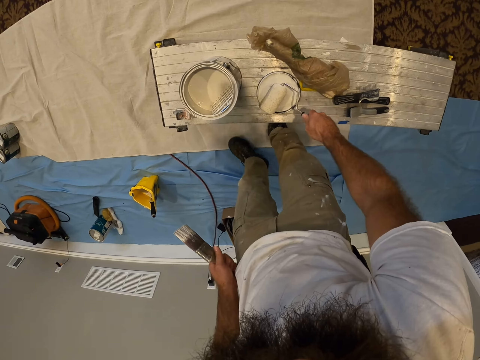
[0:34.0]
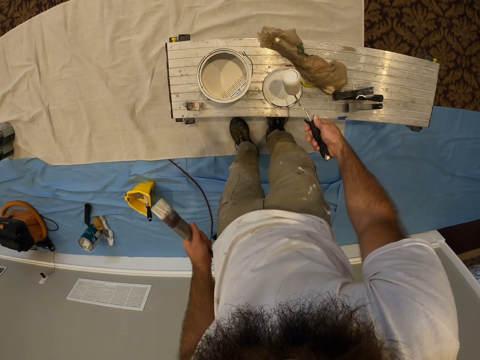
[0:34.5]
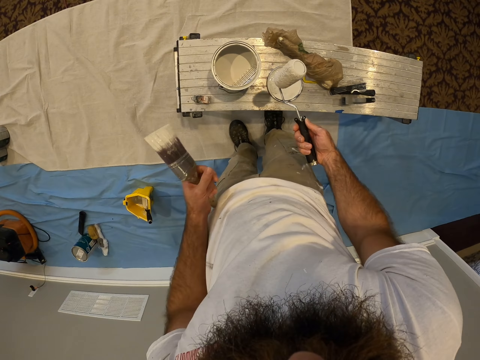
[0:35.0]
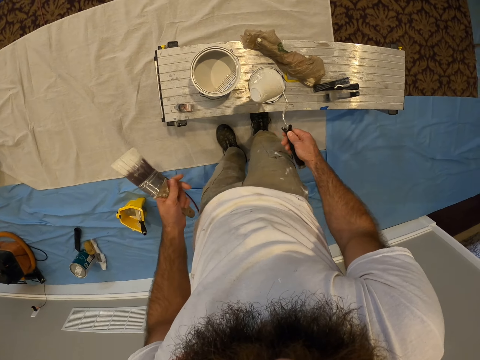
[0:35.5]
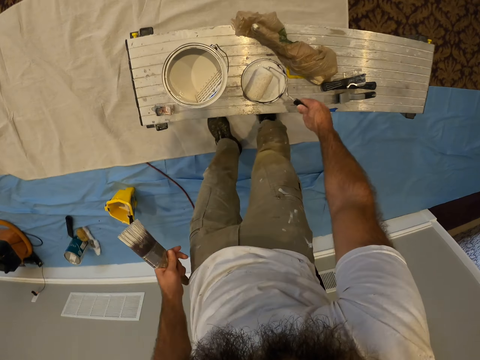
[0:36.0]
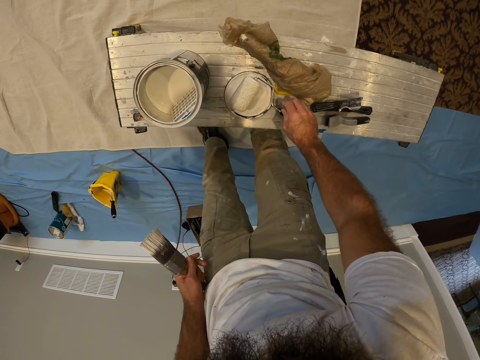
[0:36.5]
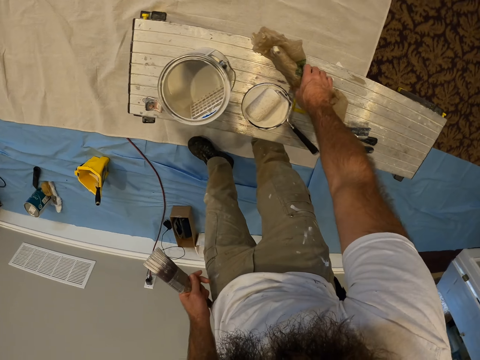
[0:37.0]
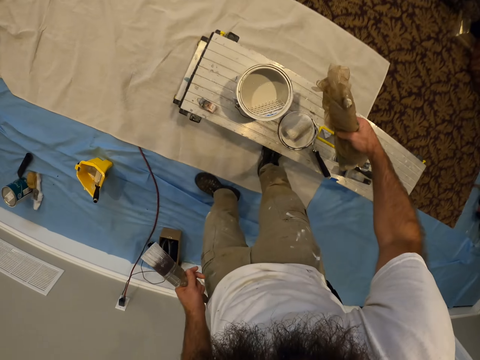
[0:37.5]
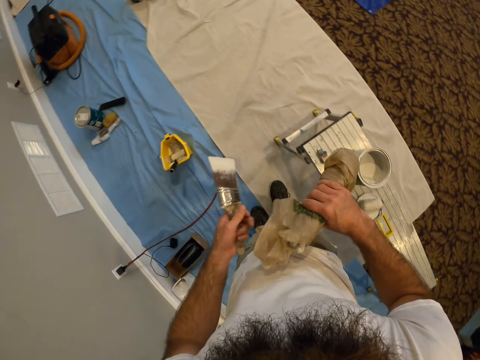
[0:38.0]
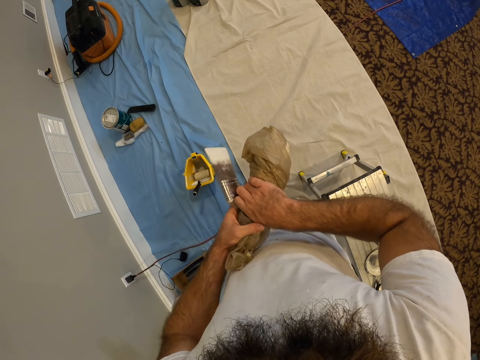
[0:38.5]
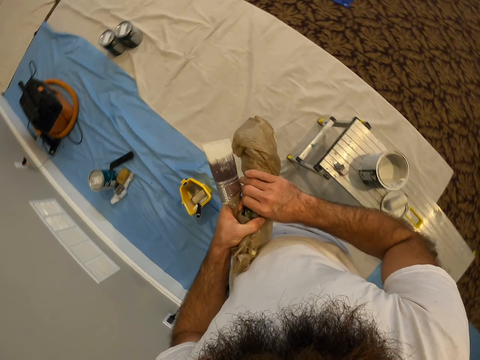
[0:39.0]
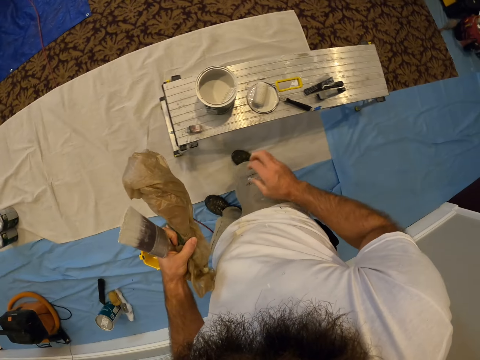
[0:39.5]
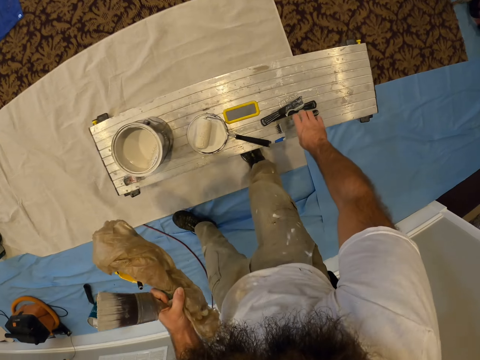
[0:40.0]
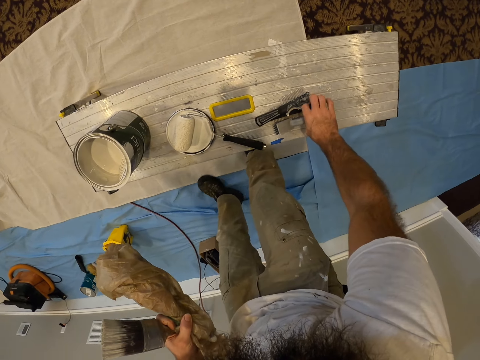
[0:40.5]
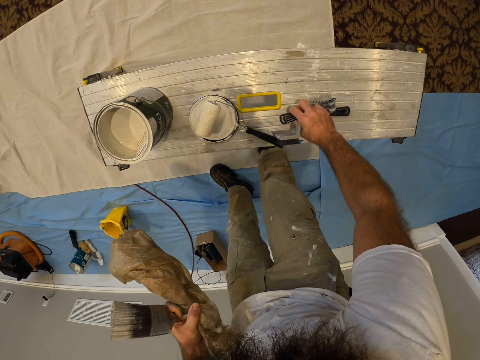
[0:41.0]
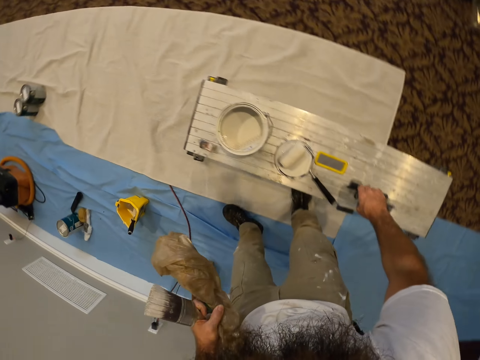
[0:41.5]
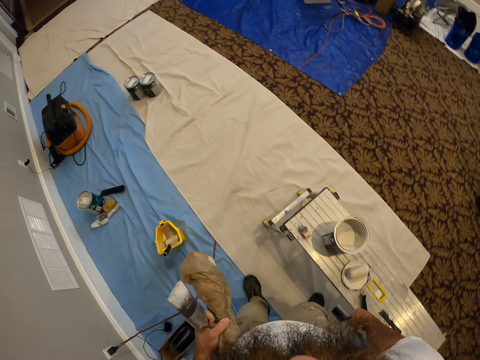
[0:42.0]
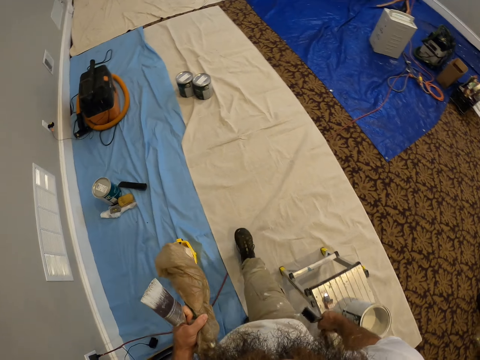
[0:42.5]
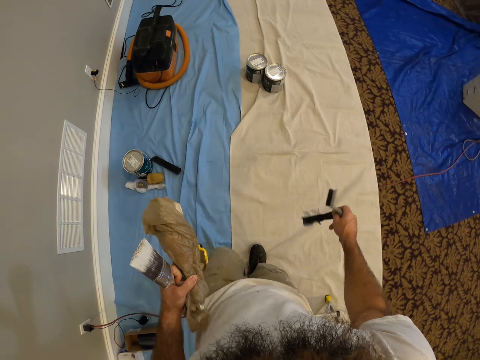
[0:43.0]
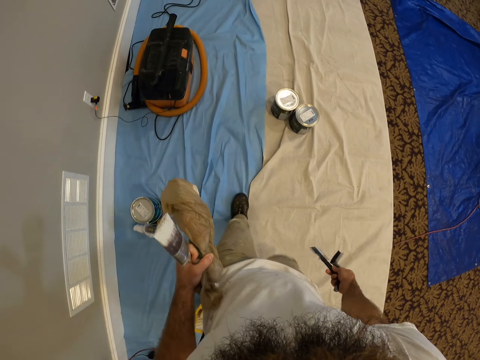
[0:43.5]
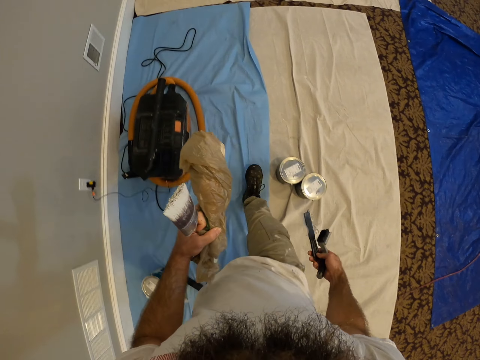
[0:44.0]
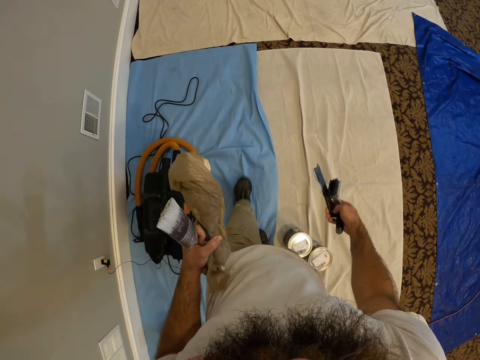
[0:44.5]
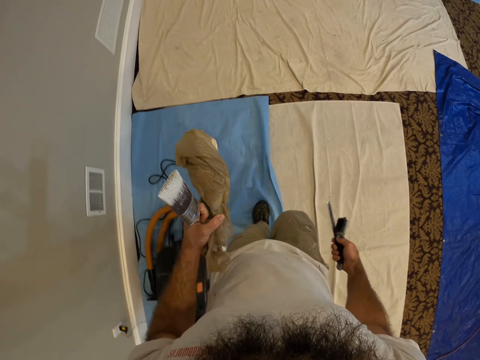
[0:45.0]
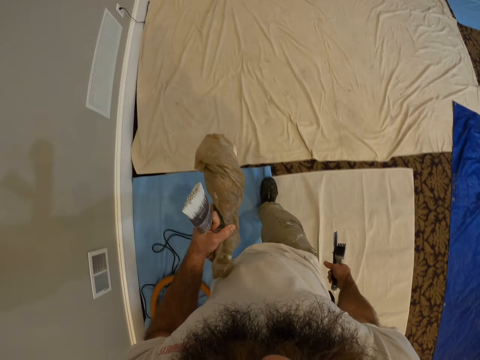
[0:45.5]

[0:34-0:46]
The camera wearer picks a paint roller from a work bench with his right hand. He holds the paint roller with the right hand. He drops the paint roller on the work bench with his right hand. He picks a nylon on the work bench with his right hand. He holds a piece of folded paper. He passes the nylon from his right hand to his left hand. He picks a brush on the work bench with his right hand. He picks a comb on the work bench with his right hand.

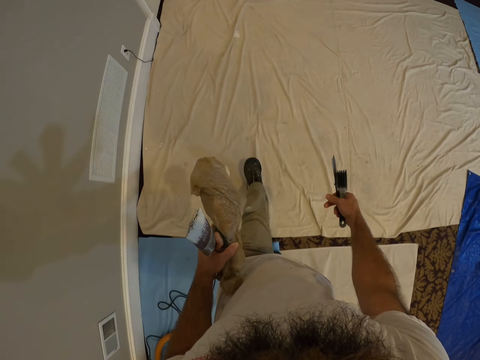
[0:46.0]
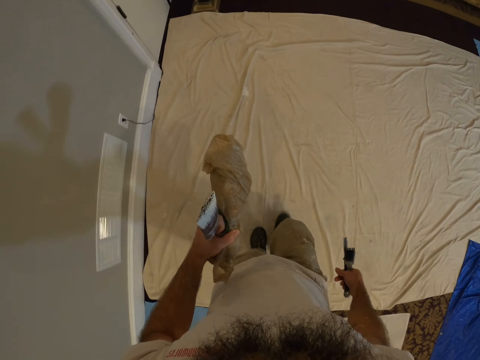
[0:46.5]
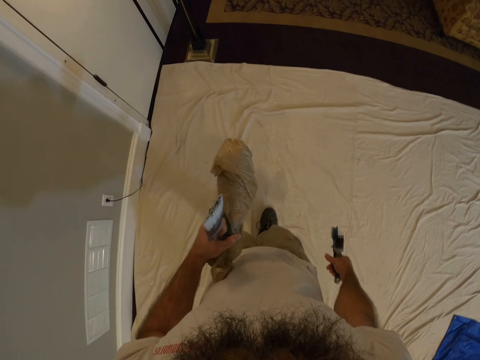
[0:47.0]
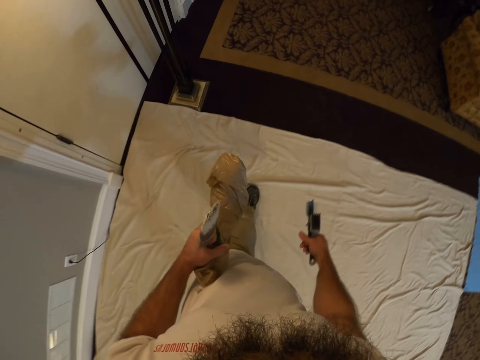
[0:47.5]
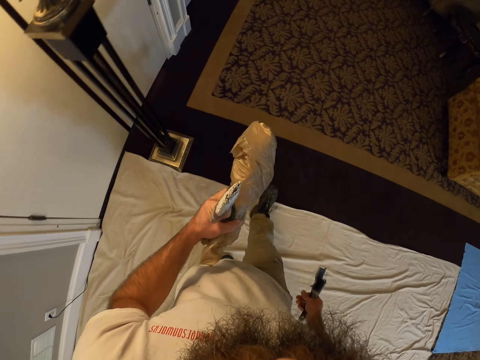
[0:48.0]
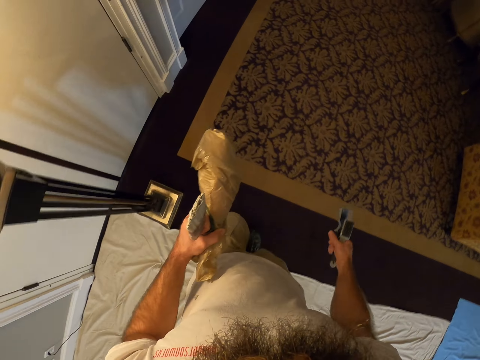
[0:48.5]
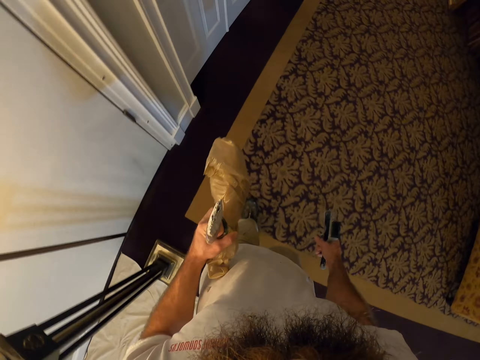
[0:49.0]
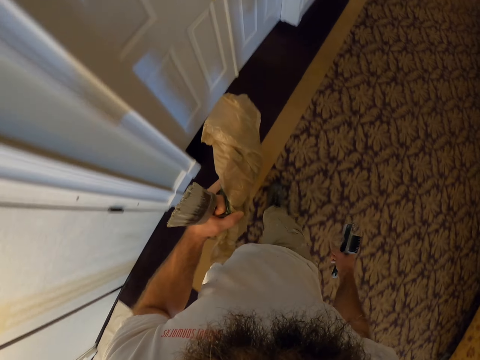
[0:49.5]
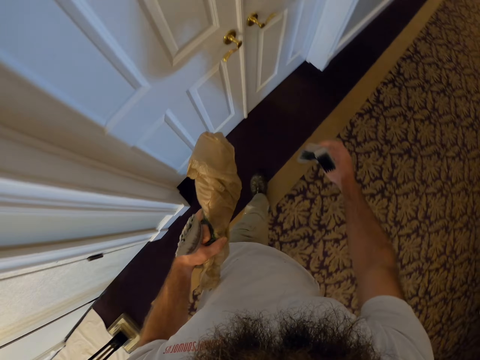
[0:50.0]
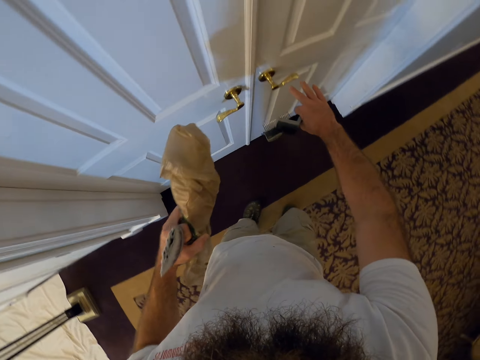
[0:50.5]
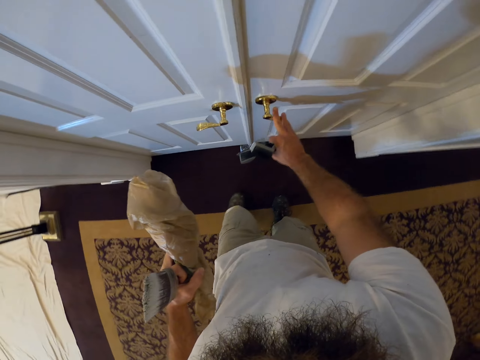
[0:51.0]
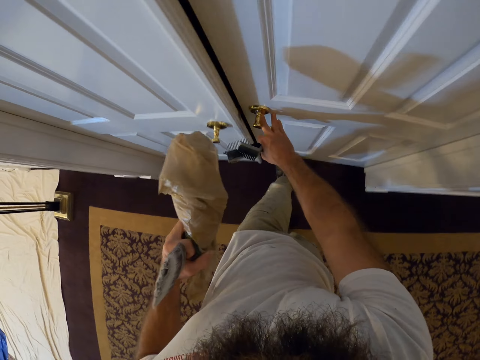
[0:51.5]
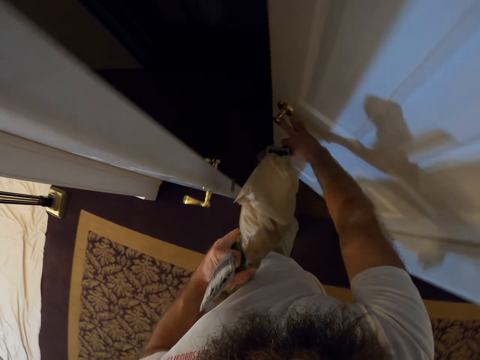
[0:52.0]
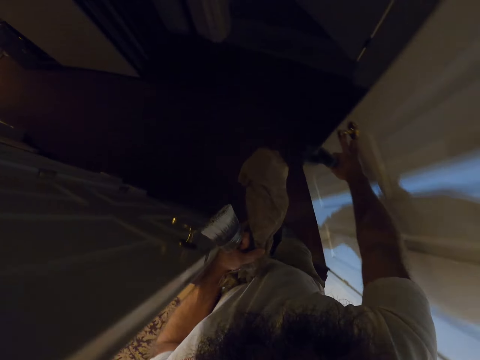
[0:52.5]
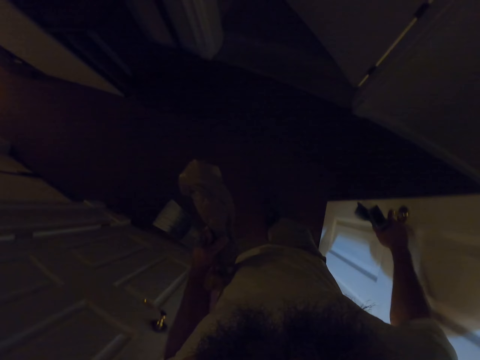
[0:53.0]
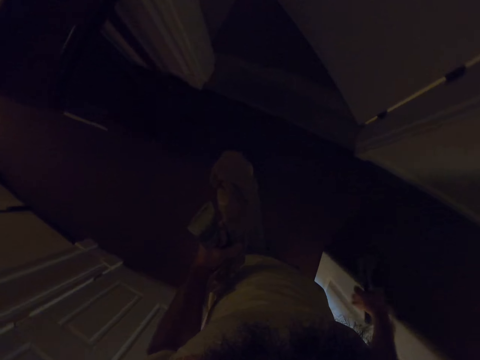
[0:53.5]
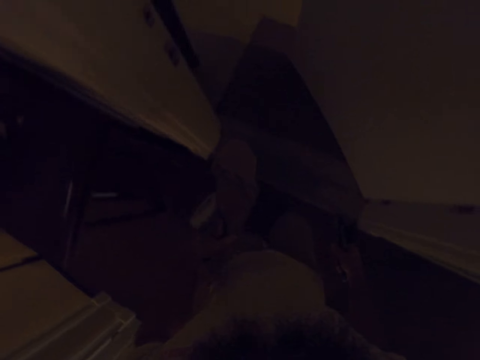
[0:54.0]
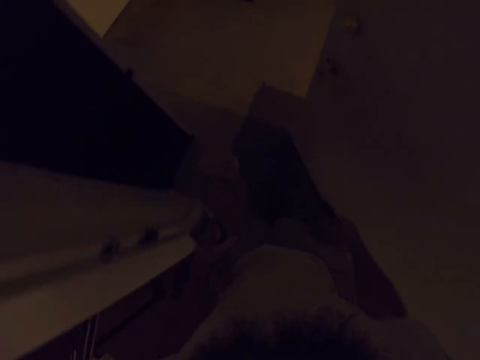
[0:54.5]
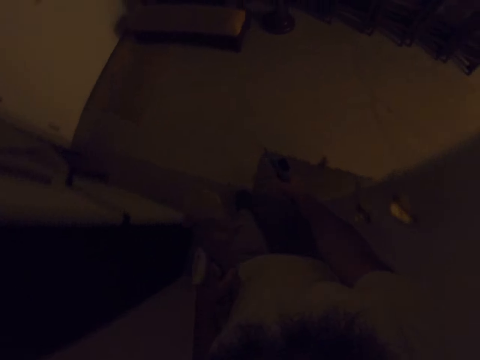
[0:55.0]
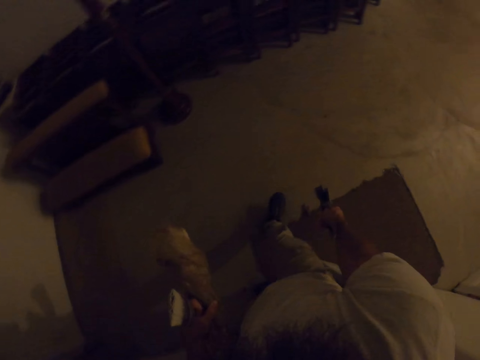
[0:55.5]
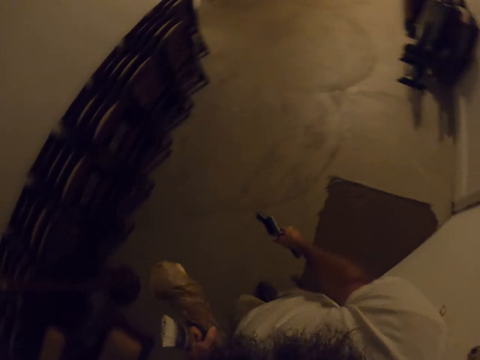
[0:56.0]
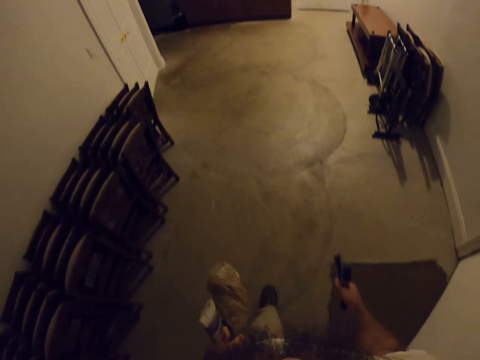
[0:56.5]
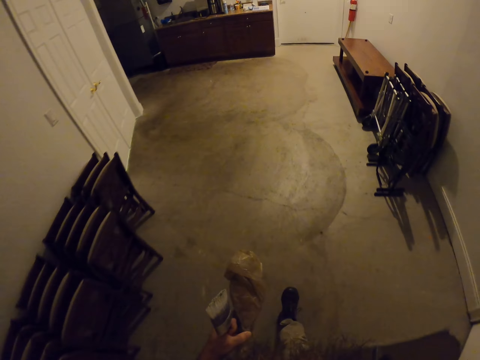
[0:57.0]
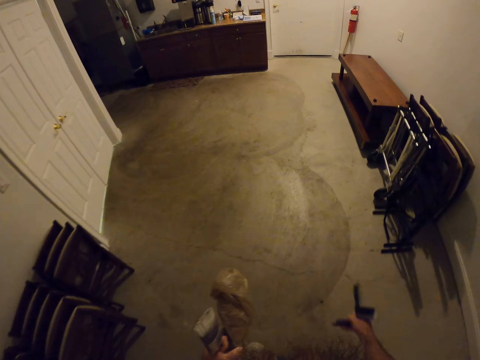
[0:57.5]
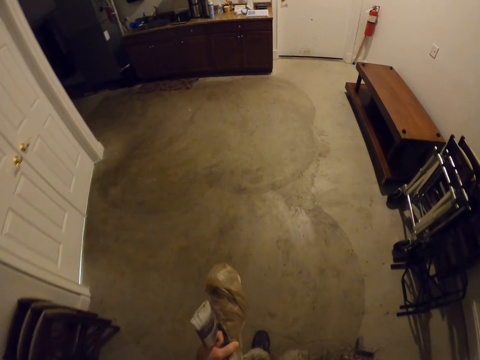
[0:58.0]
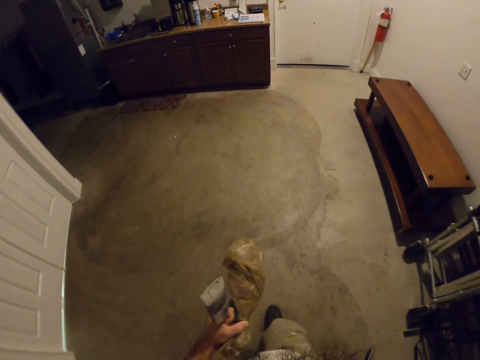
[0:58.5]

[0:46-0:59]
The camera wearer walks in the room. He holds the padlock. He opens a door with his right hand. He walks into the room.

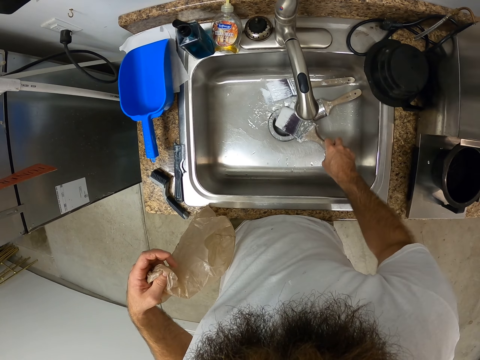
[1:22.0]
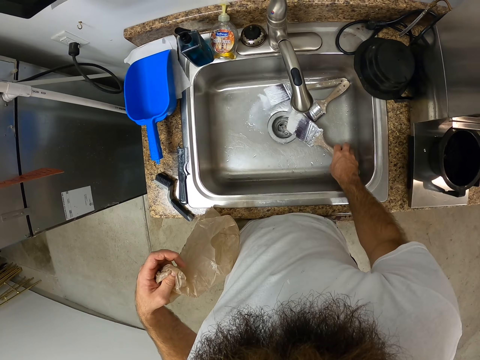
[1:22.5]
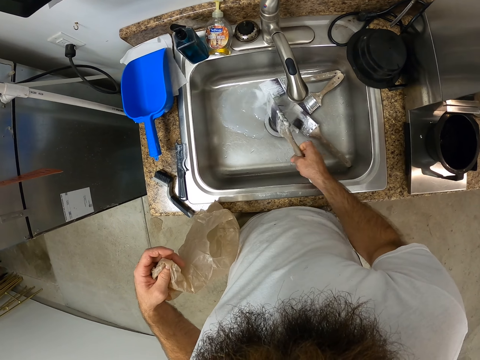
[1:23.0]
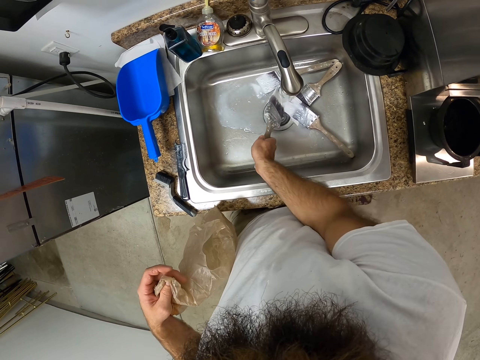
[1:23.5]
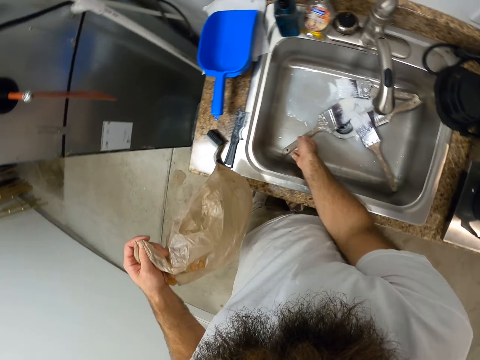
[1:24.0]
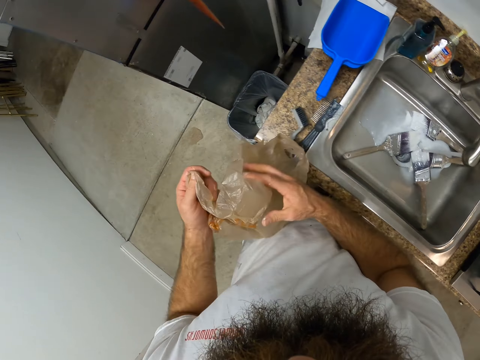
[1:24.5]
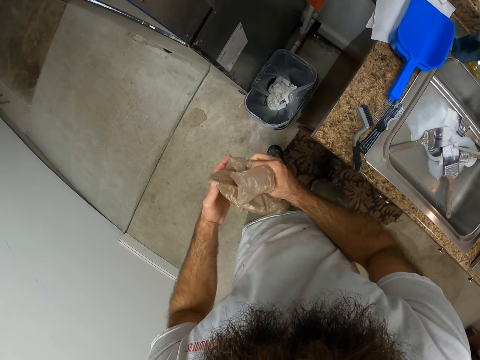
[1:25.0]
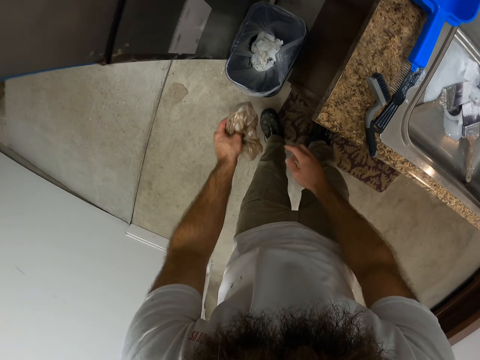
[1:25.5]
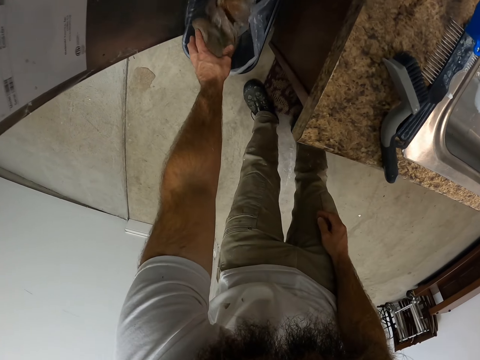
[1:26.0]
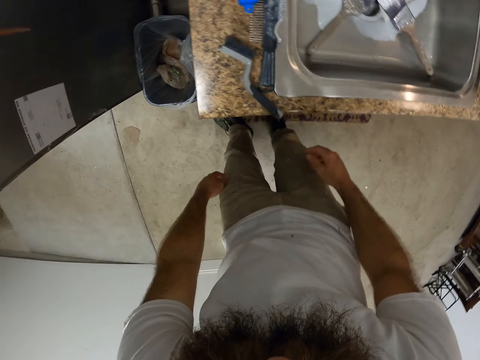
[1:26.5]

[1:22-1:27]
The camera wearer drops the paint brushes in the sink with his right hand. He rinses the paint brush under the kitchen tap with his right hand. He drops the paint brush in the sink with his right hand. He folds the nylon paper. He squeezes the nylon with both hands. He throws the nylon in a trash bin with his left hand.
